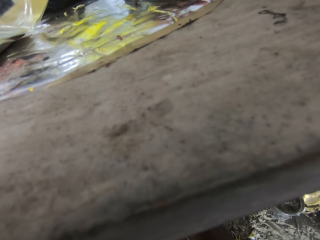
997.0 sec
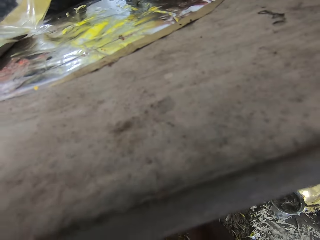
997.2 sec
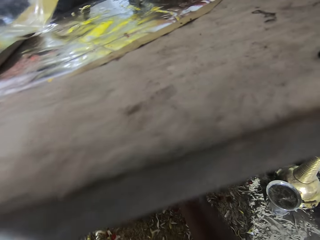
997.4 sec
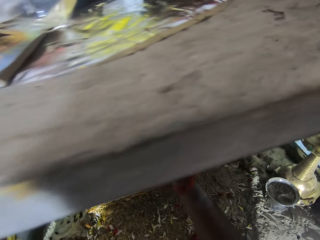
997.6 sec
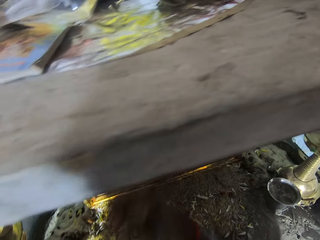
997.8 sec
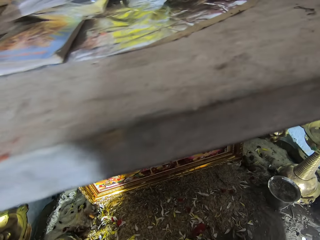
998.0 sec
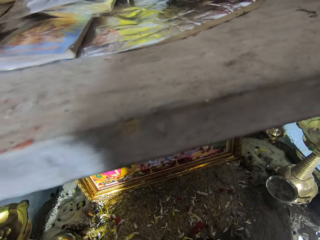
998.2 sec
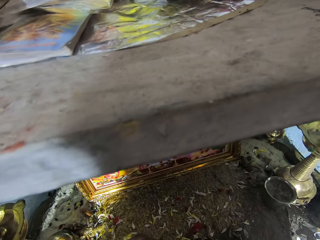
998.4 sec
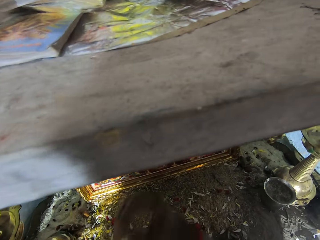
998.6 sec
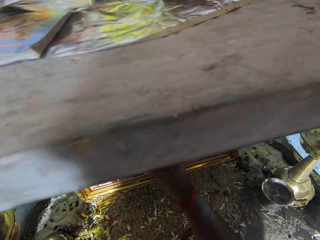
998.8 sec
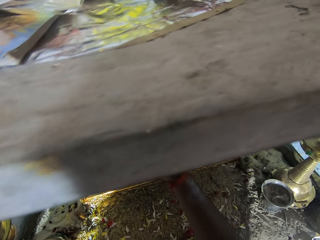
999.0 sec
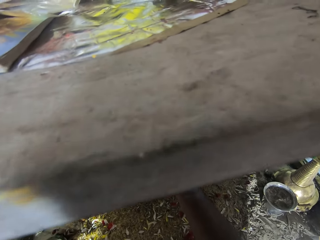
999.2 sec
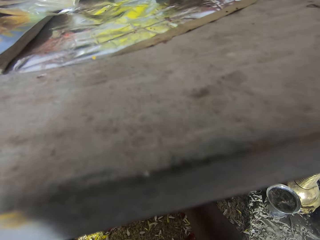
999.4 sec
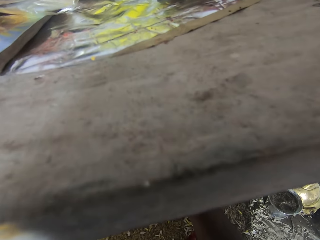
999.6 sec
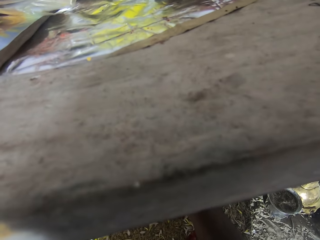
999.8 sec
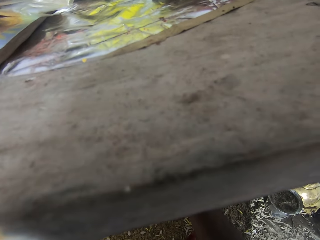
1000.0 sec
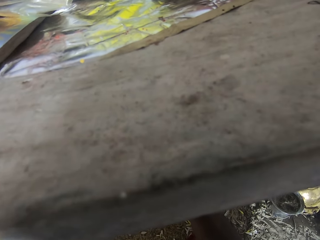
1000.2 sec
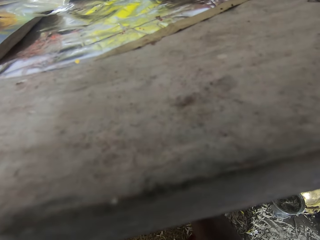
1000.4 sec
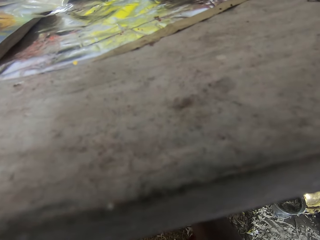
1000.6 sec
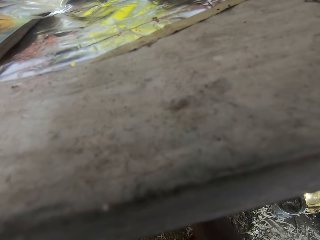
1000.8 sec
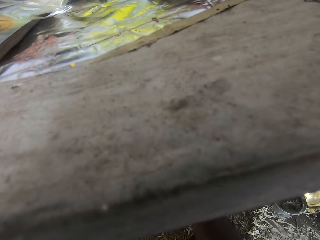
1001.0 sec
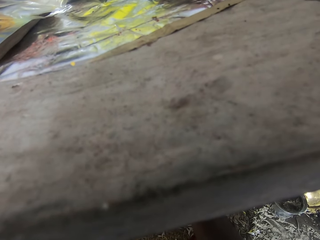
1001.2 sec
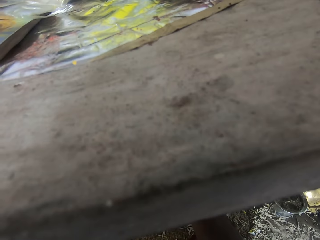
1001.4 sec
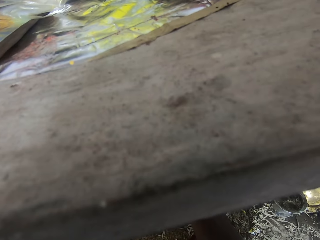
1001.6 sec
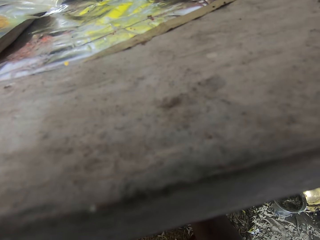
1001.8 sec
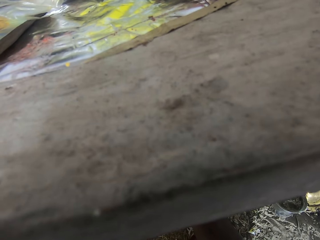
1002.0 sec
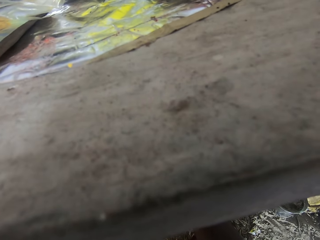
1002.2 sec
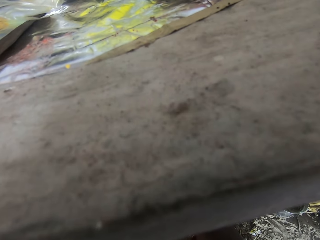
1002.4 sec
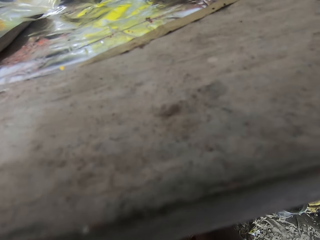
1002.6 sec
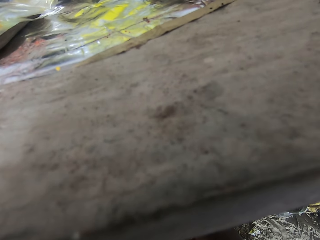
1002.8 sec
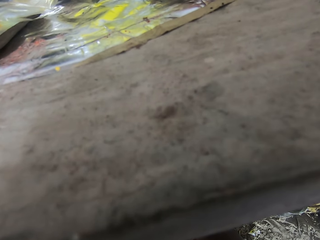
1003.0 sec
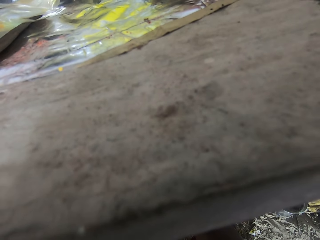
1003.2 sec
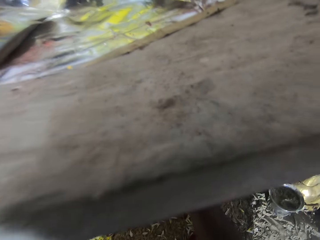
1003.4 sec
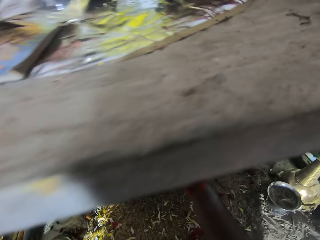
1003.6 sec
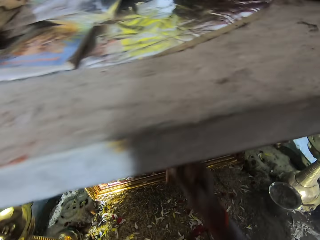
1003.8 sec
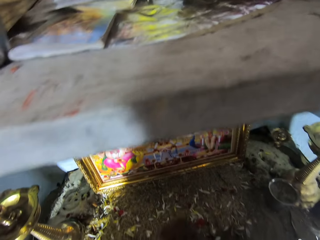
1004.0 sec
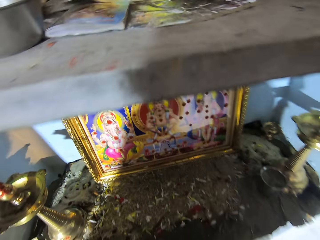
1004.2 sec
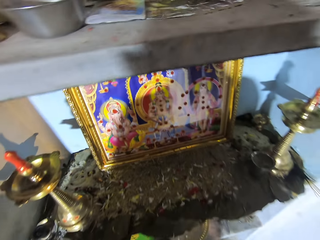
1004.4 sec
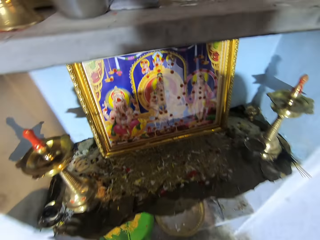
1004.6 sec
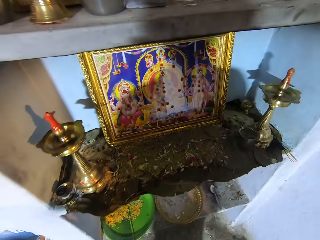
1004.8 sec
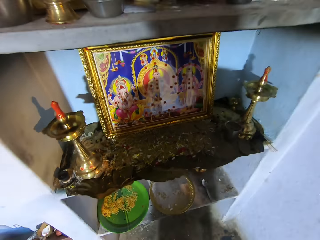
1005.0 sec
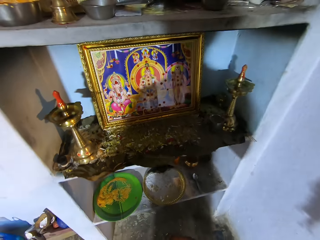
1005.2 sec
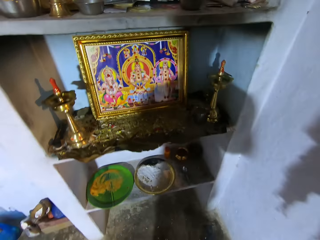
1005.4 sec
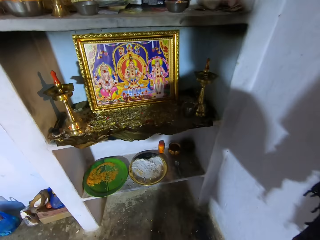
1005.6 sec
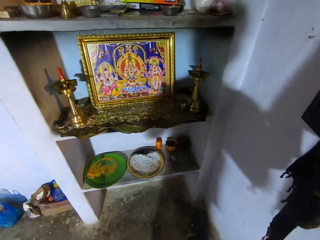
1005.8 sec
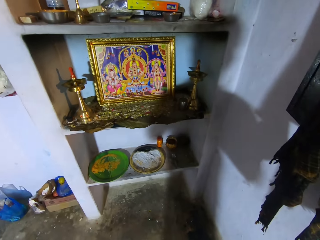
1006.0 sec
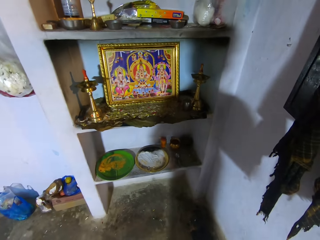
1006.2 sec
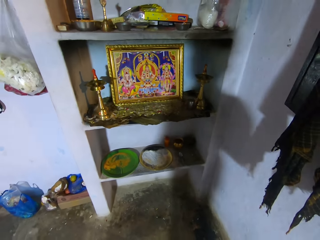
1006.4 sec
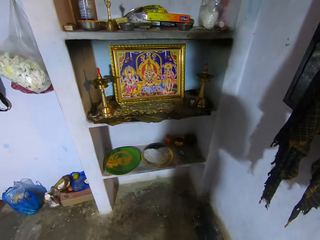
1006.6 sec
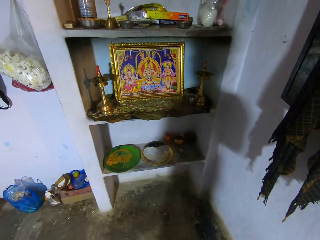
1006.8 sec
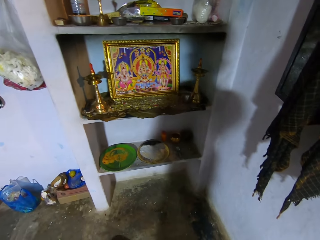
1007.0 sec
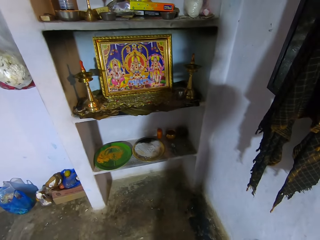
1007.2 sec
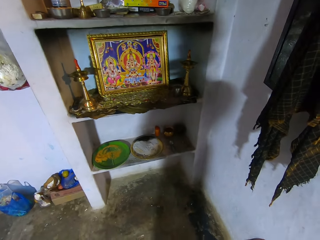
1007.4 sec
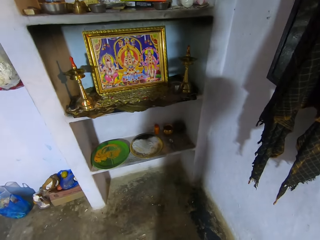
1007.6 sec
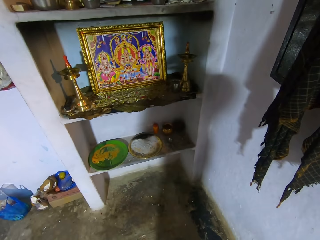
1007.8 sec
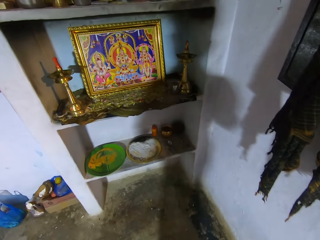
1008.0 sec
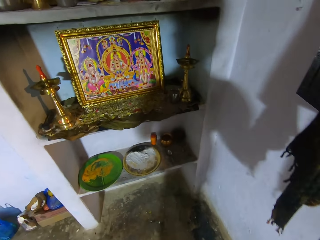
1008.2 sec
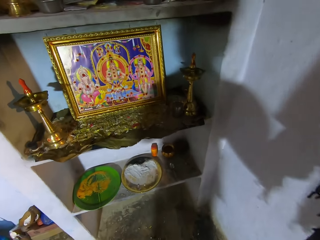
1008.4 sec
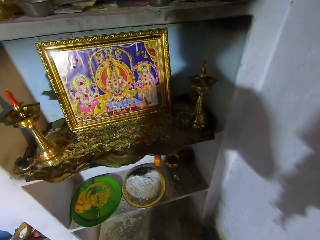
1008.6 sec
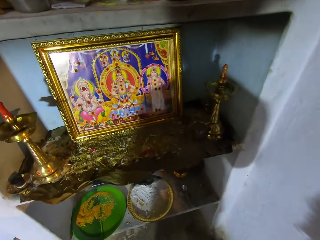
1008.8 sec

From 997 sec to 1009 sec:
The camera wearer looks at the painting.

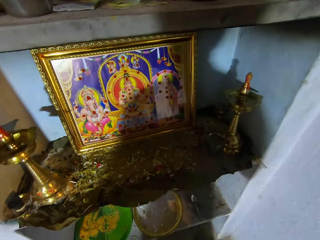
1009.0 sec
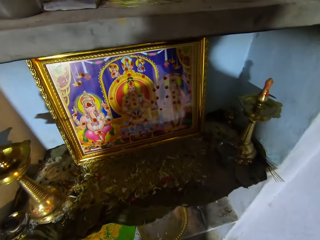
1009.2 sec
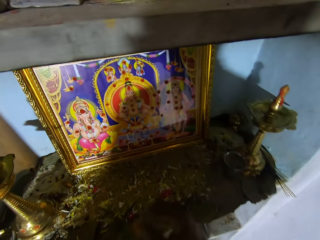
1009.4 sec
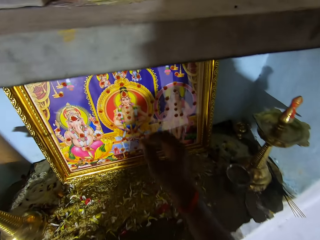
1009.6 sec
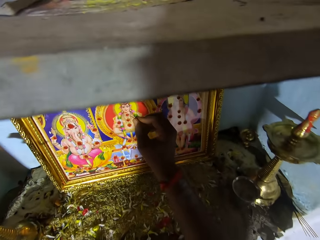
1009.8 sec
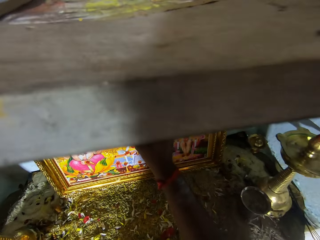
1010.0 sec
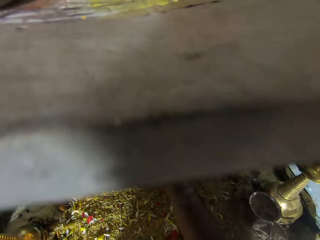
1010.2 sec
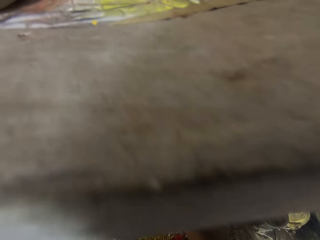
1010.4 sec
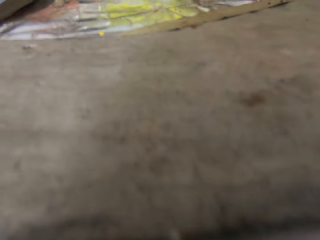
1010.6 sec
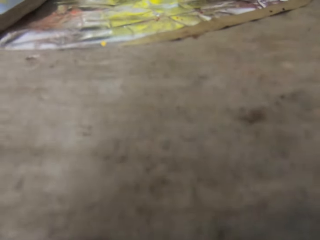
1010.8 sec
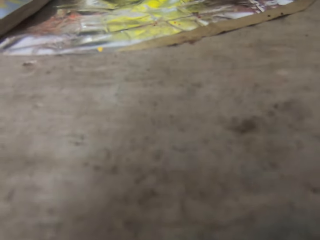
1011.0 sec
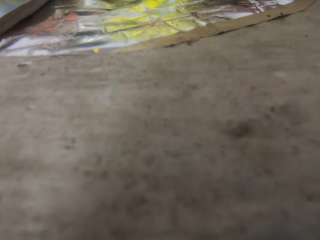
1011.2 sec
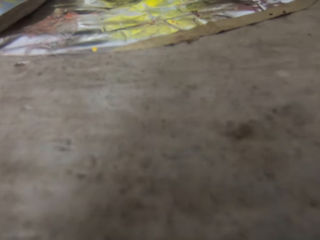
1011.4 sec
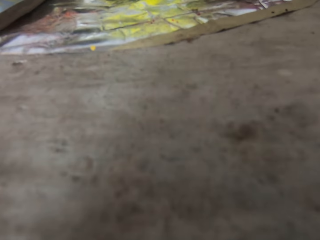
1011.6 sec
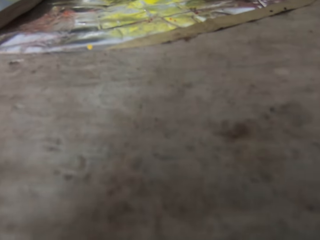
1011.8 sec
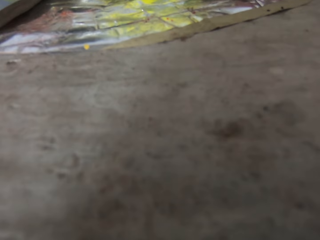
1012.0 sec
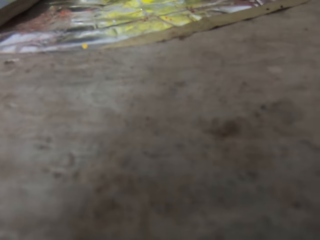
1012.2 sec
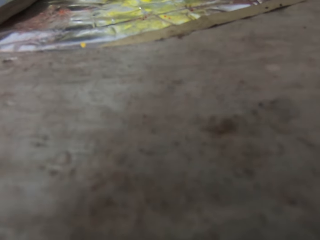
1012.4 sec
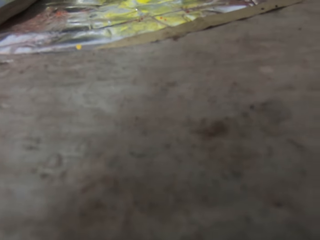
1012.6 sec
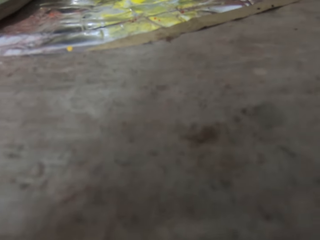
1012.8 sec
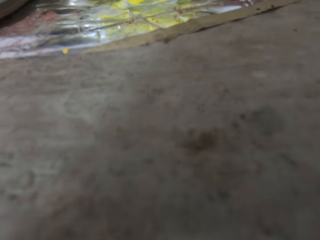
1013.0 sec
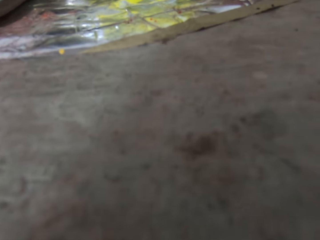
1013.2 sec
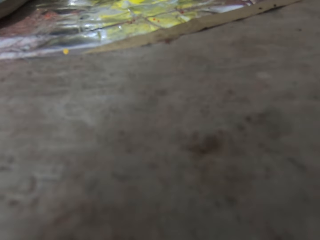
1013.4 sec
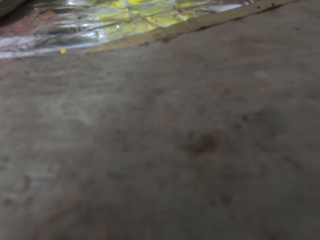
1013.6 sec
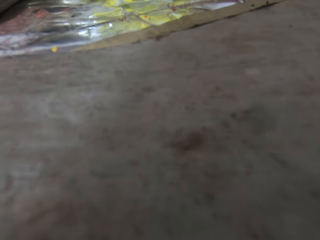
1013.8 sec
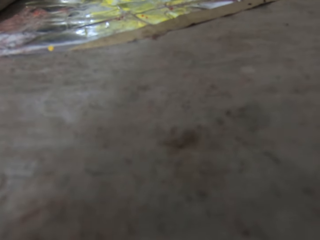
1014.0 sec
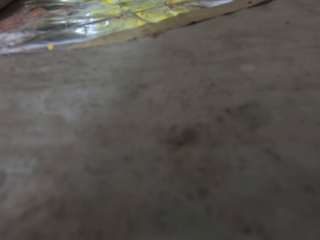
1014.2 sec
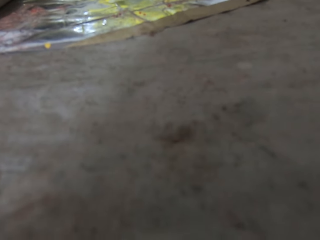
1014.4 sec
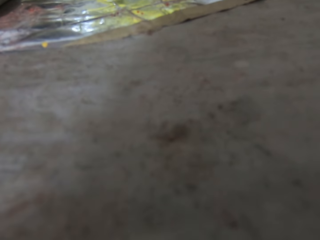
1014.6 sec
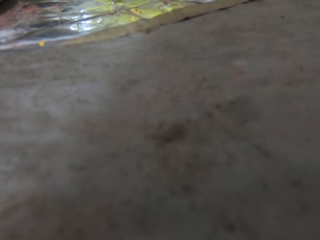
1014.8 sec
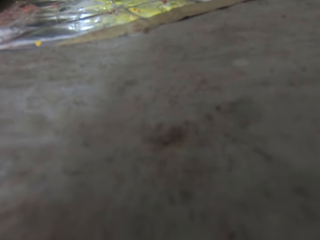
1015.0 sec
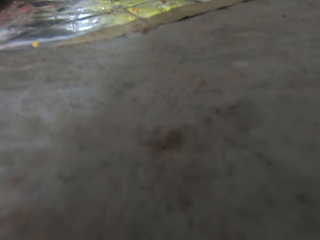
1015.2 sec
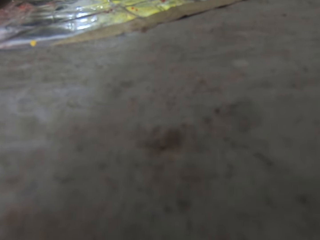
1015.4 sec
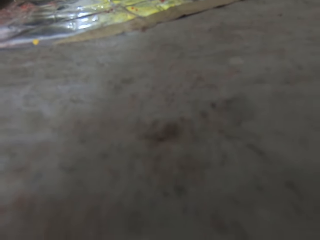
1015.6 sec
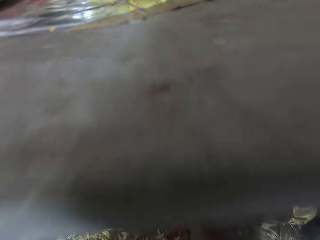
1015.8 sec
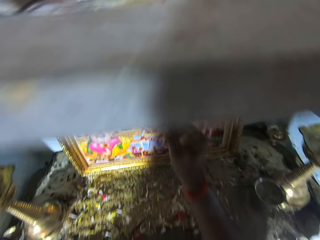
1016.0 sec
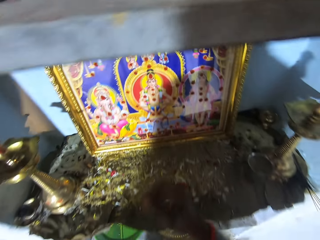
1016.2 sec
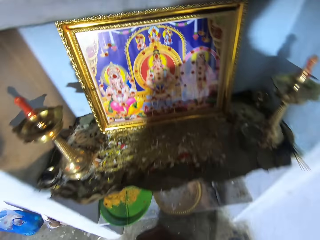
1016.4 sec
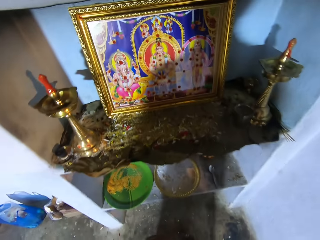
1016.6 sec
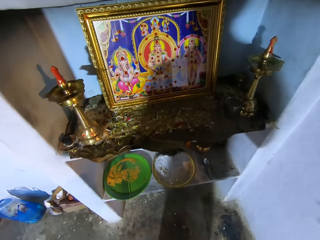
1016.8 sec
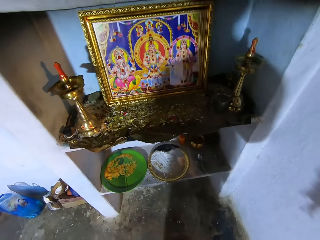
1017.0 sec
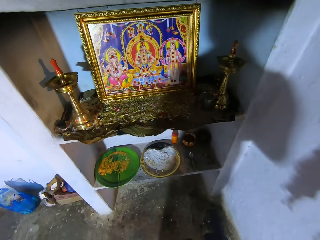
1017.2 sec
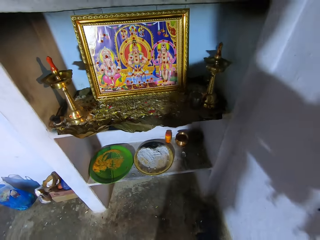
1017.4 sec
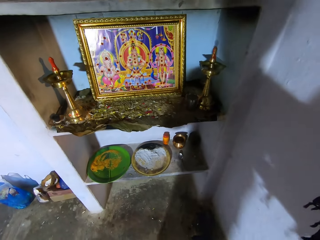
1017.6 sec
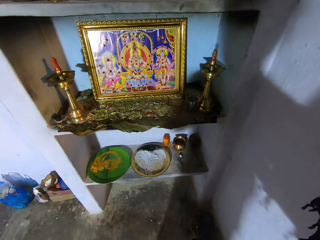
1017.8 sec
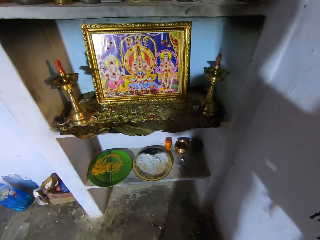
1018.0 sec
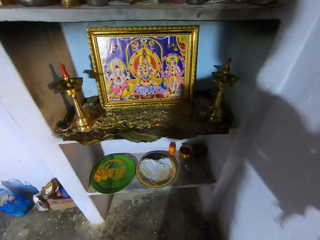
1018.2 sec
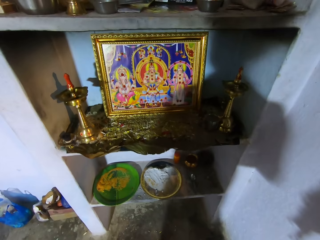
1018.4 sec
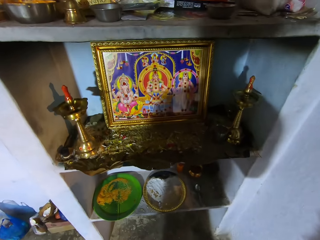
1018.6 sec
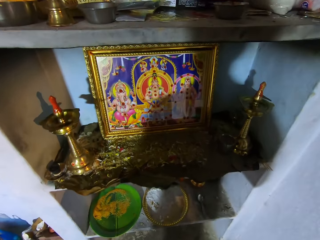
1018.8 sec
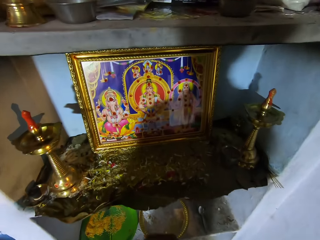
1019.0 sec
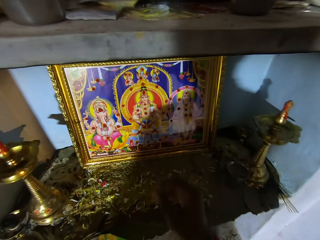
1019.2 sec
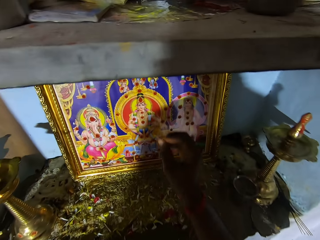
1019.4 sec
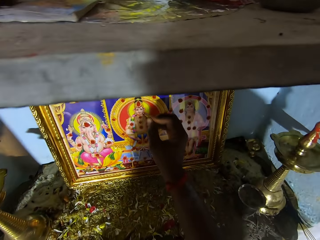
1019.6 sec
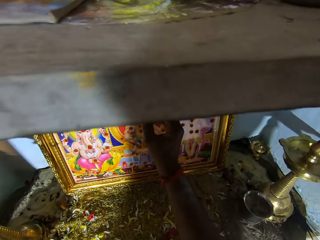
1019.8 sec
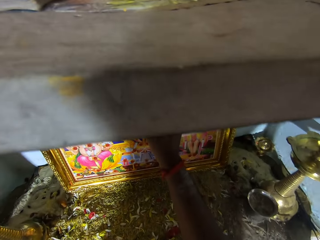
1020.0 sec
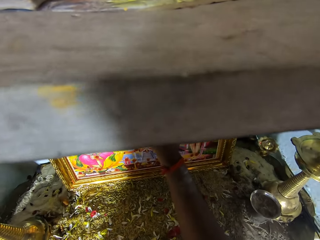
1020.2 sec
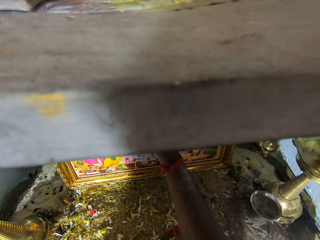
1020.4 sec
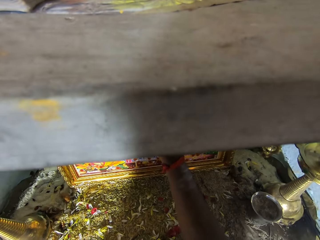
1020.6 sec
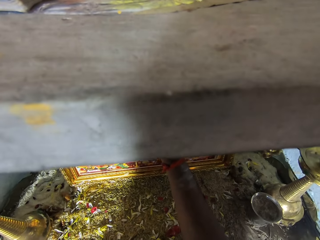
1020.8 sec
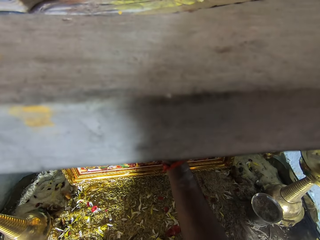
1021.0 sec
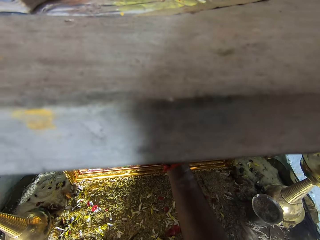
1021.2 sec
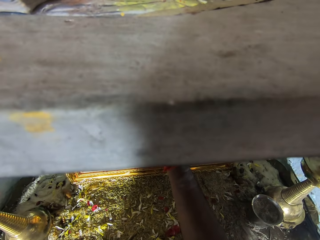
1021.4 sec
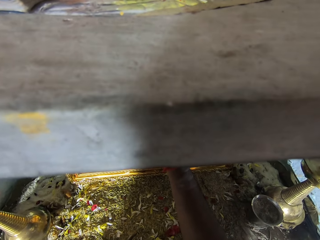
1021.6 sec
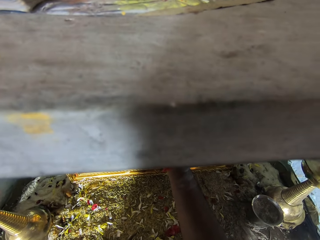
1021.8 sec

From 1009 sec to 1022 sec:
The camera wearer looks around. They paint the wall art. They look at the painting. They paint the wall art. They look around.
